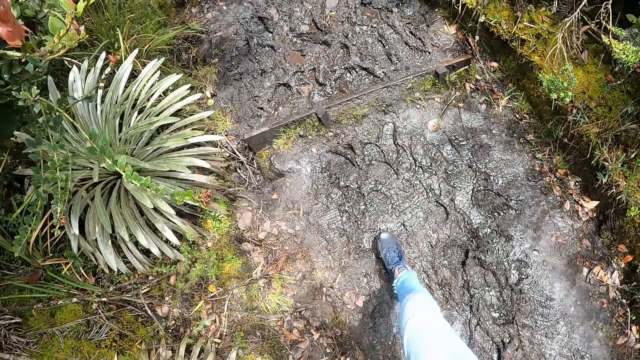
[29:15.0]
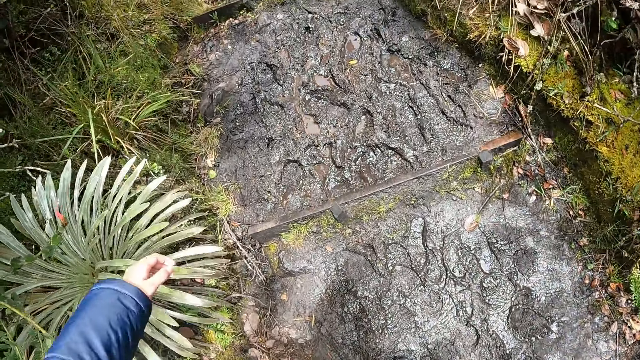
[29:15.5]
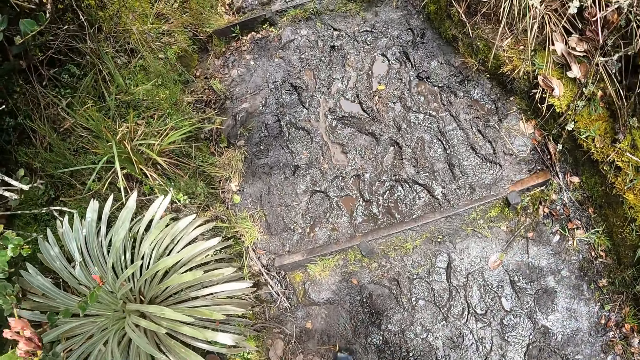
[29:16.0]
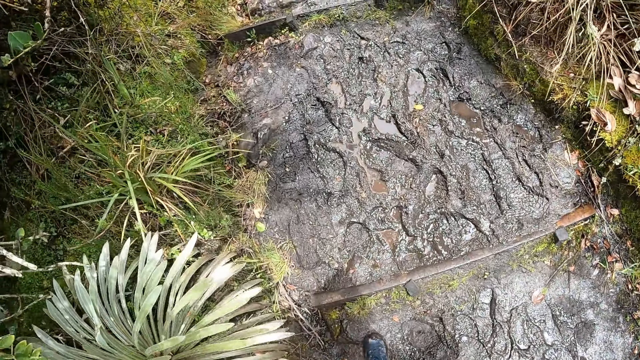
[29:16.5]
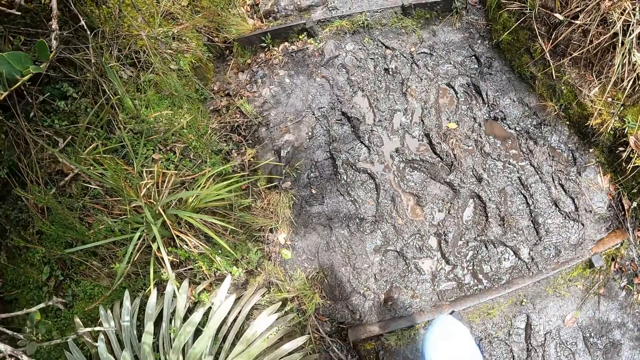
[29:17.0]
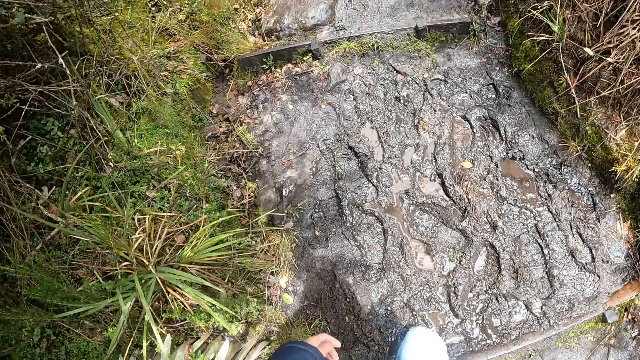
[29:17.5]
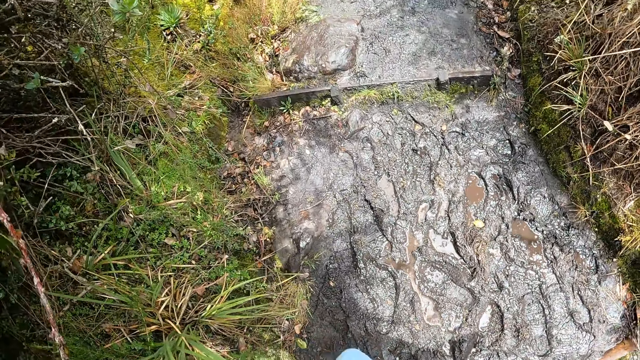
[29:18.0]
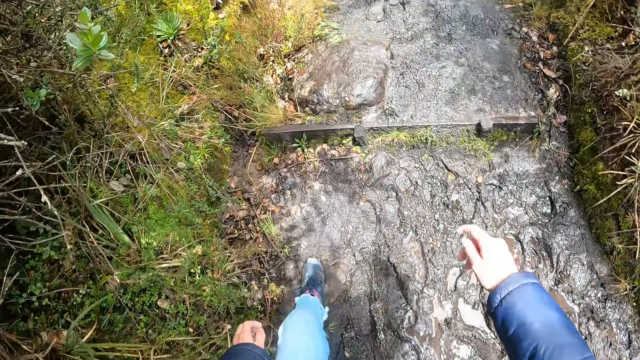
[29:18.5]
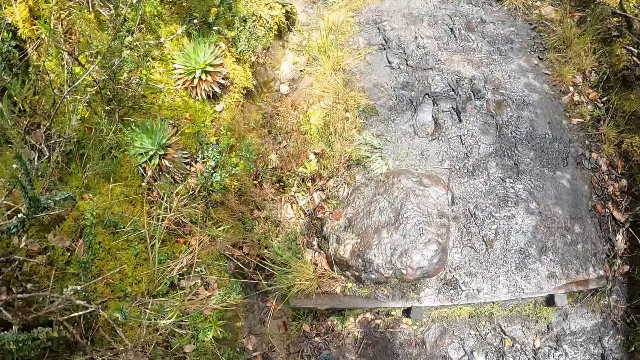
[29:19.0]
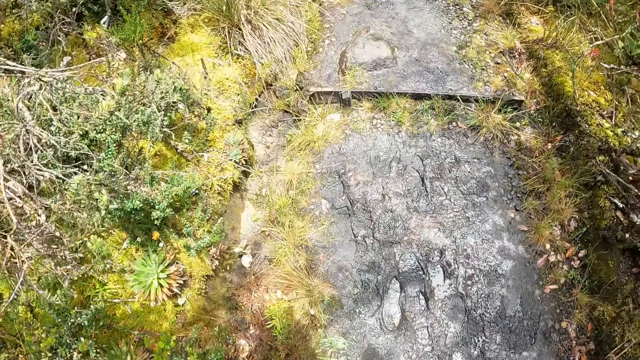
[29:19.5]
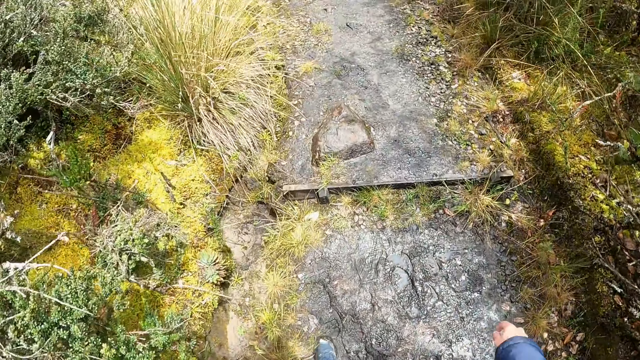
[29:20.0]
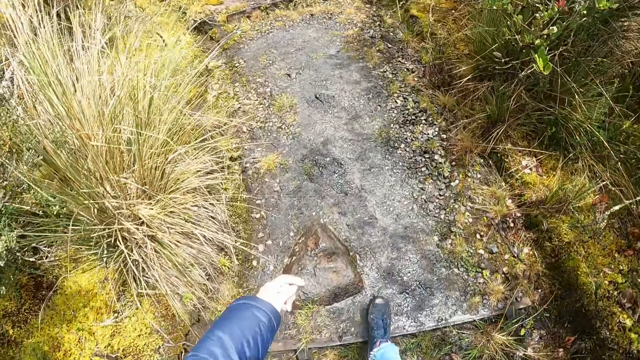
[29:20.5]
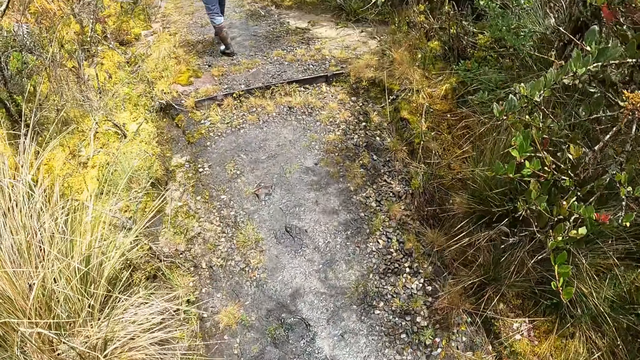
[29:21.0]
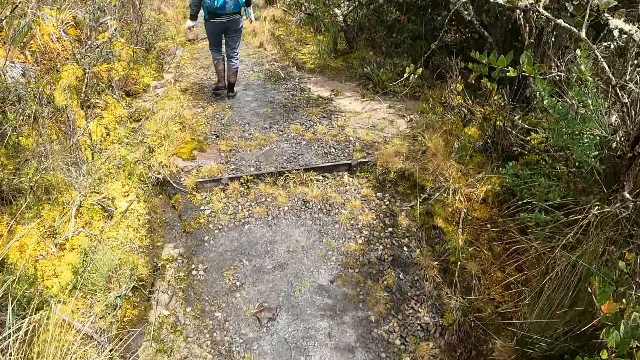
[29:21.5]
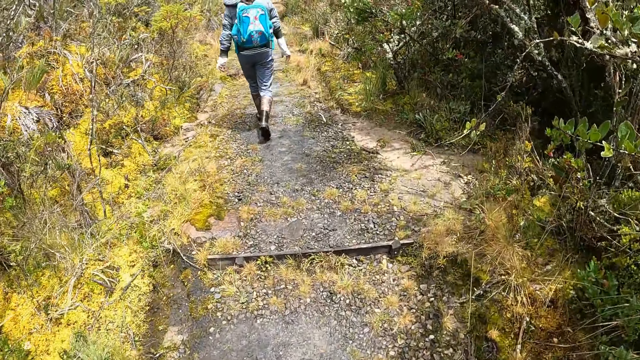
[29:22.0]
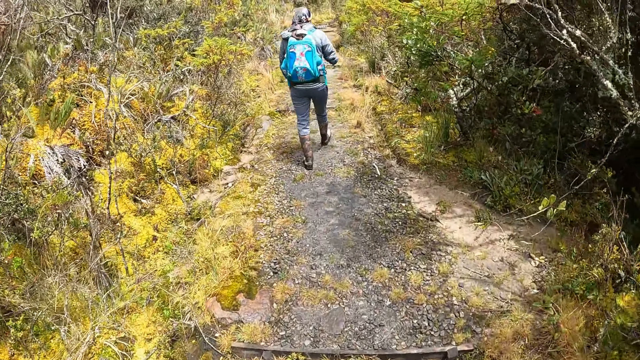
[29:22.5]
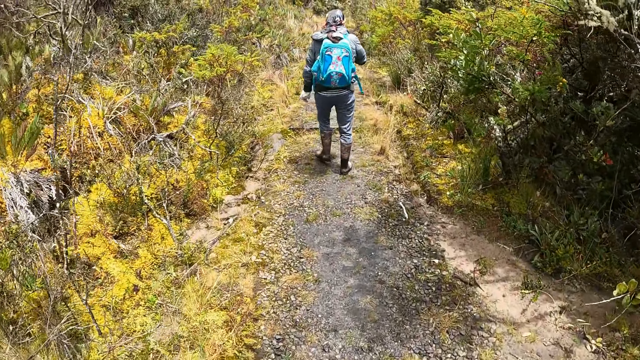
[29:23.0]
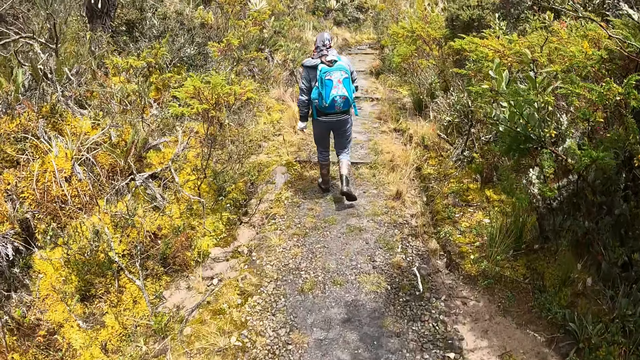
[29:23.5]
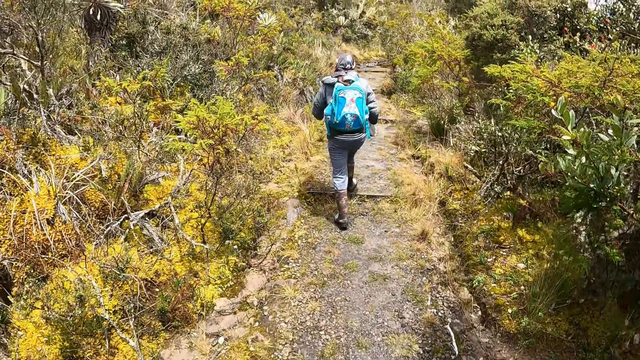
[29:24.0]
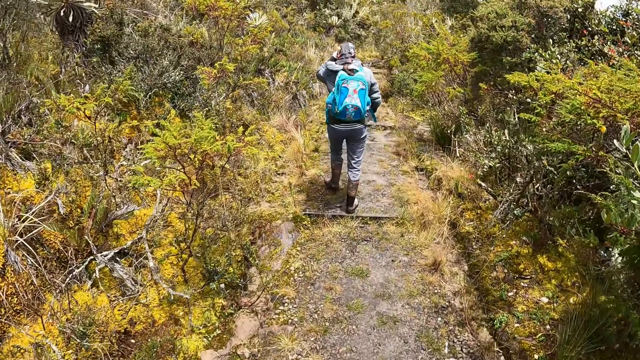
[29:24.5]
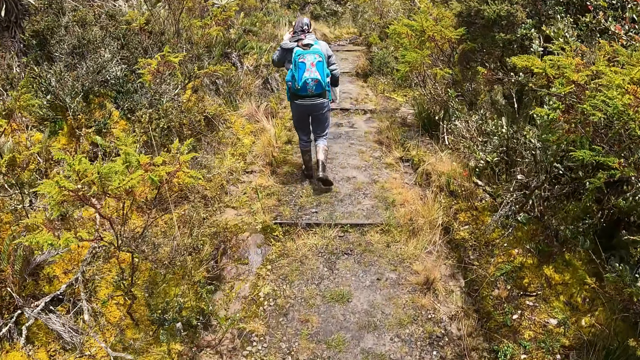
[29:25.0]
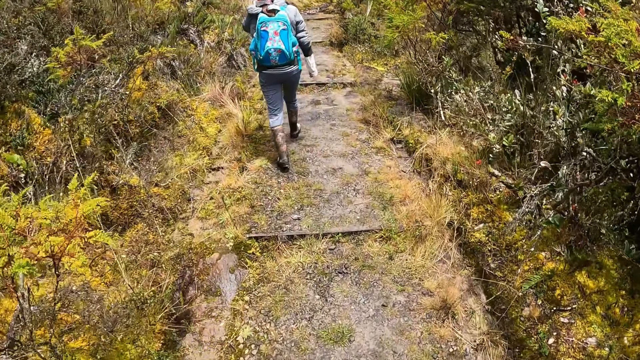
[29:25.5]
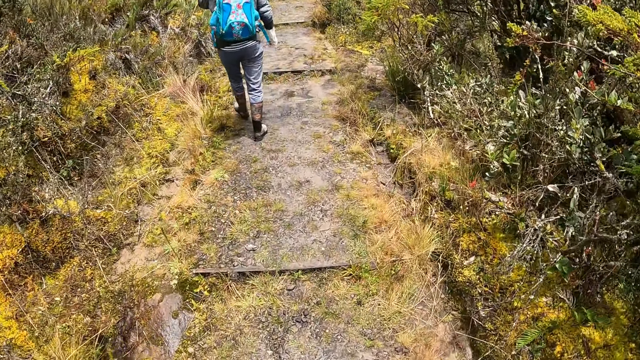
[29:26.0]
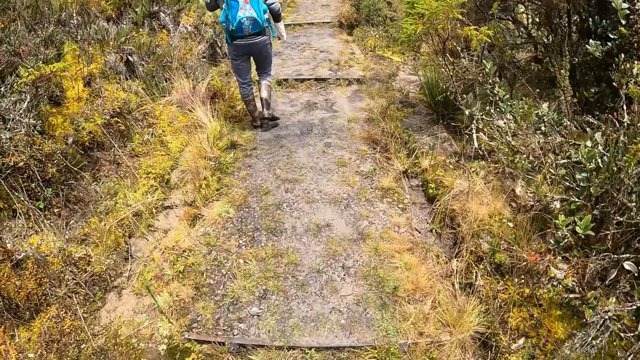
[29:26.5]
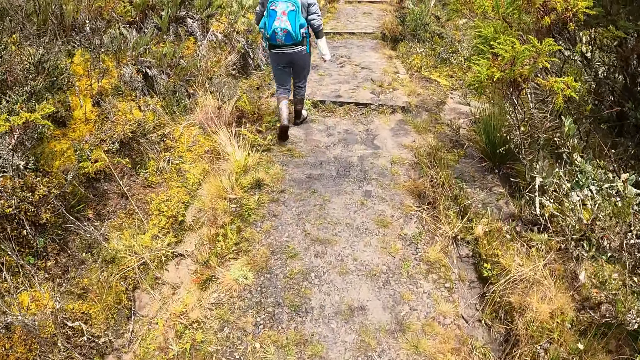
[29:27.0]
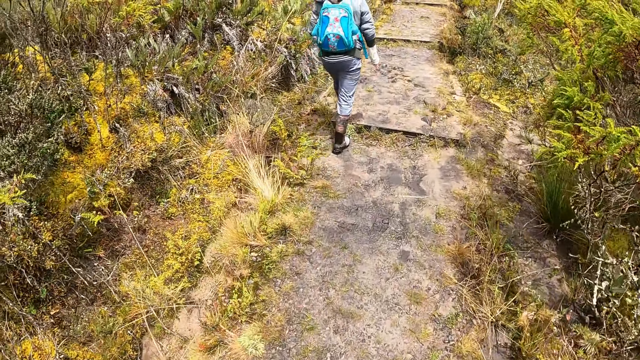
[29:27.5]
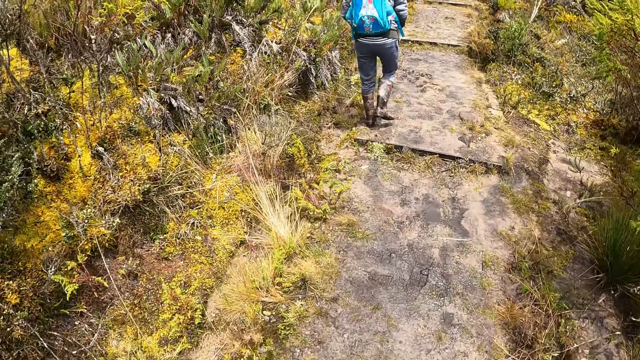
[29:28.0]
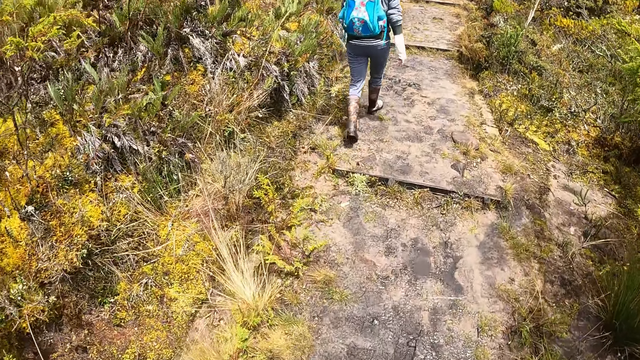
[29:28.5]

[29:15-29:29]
The camera wearer walks in the mud. They walk around.

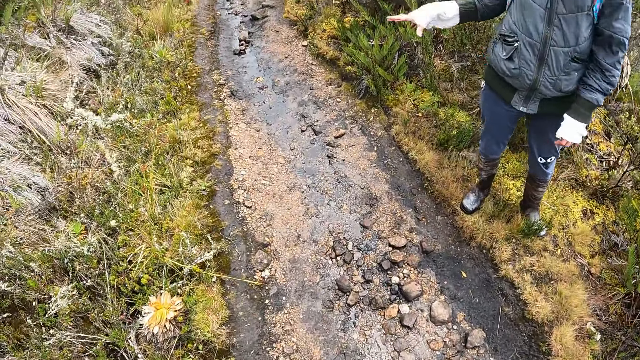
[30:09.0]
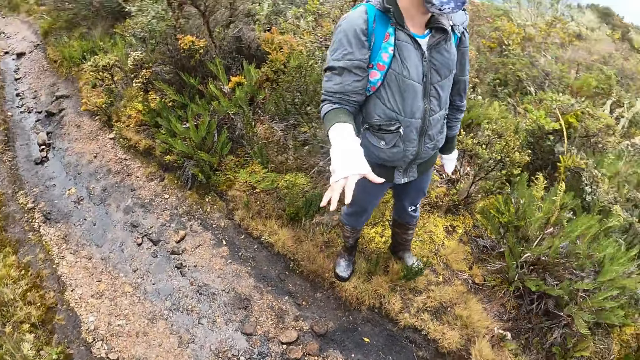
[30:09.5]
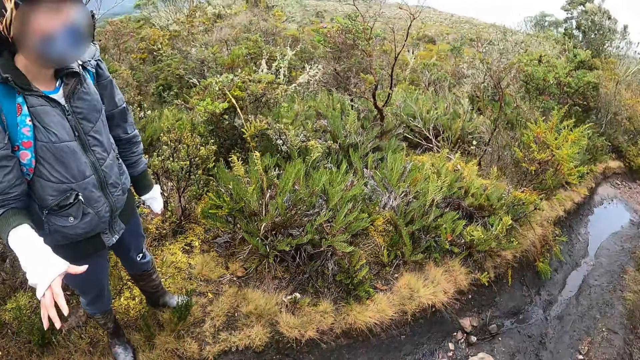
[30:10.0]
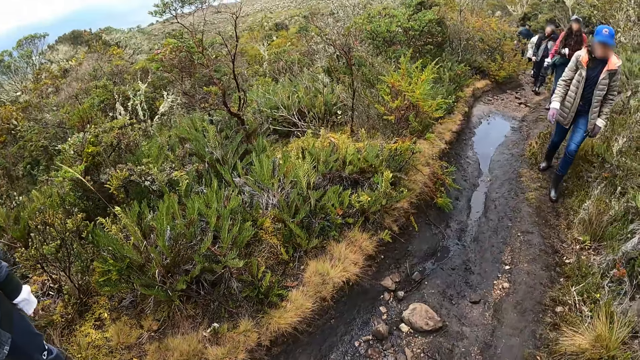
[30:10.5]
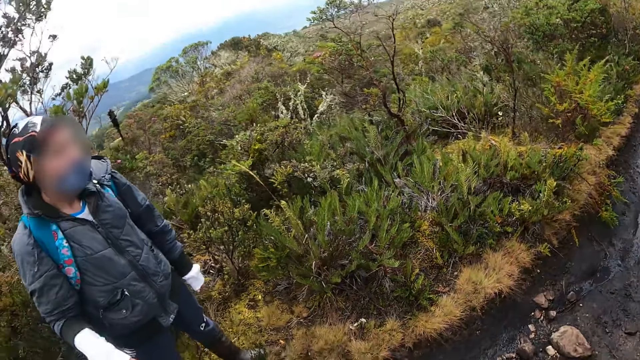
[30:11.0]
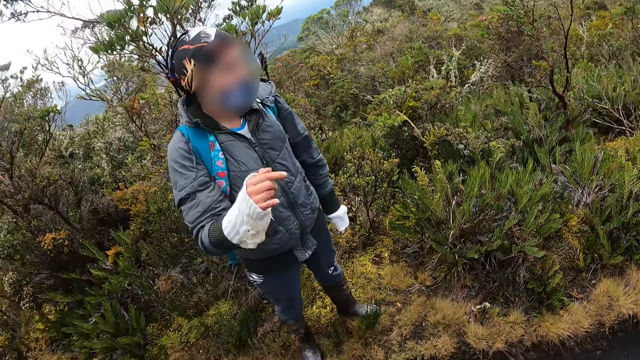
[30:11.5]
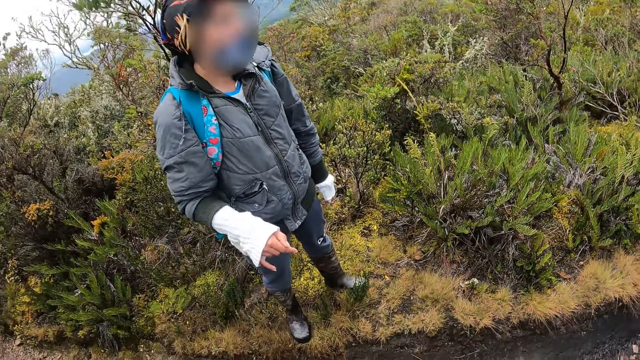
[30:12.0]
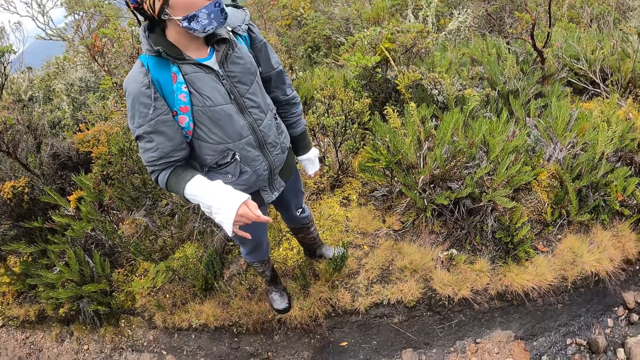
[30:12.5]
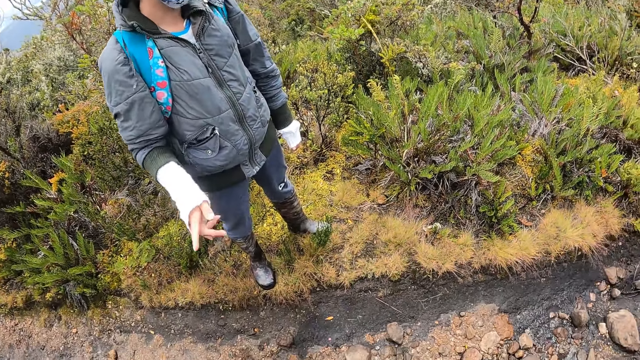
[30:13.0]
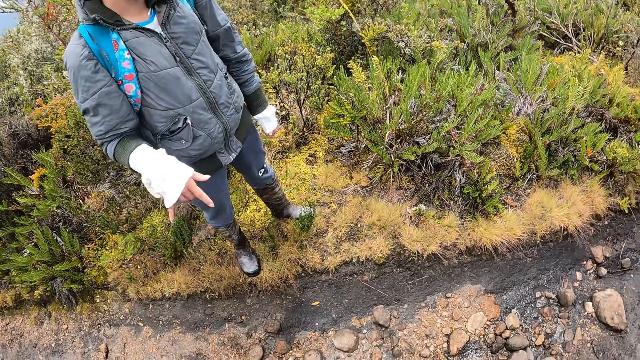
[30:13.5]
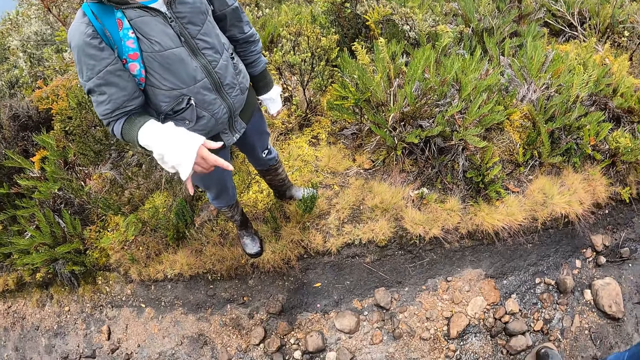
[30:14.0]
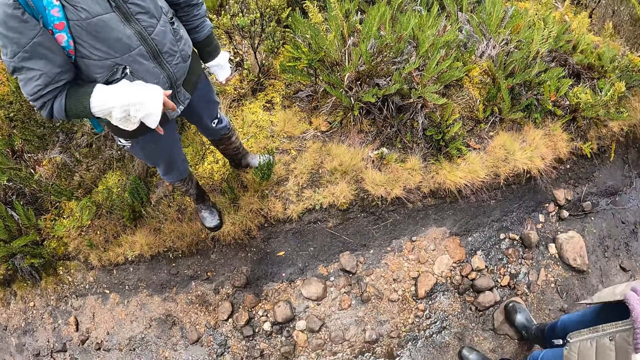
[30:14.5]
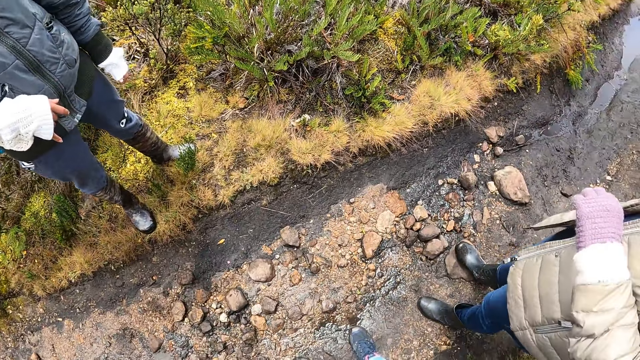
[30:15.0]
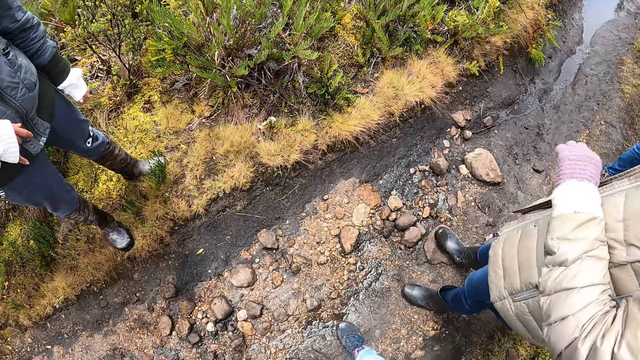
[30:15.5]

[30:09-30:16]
The camera wearer looks around.
